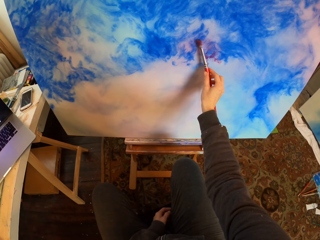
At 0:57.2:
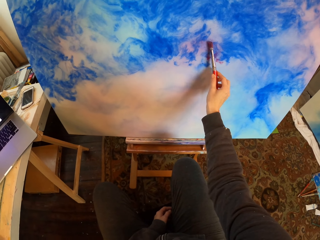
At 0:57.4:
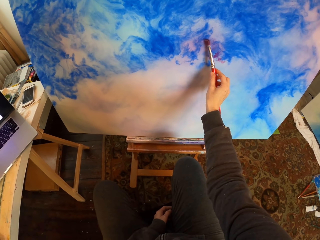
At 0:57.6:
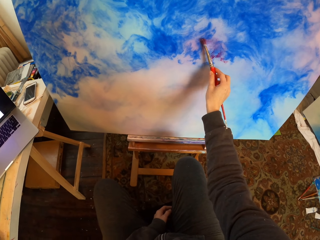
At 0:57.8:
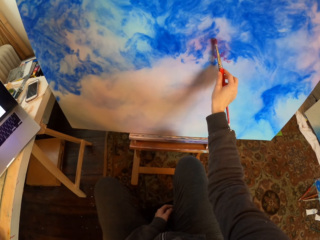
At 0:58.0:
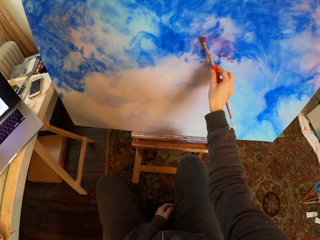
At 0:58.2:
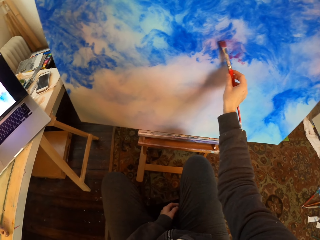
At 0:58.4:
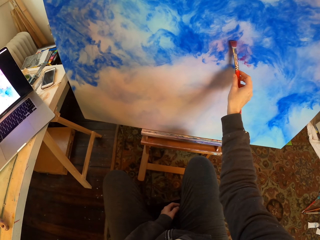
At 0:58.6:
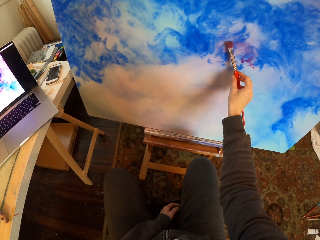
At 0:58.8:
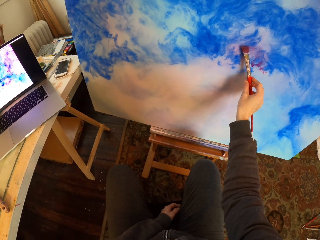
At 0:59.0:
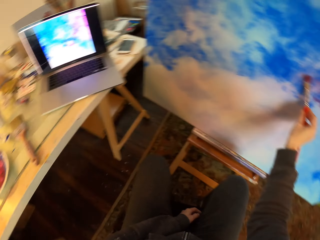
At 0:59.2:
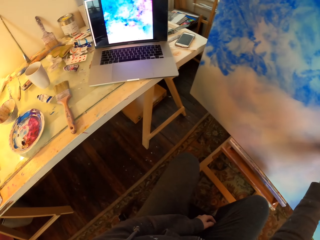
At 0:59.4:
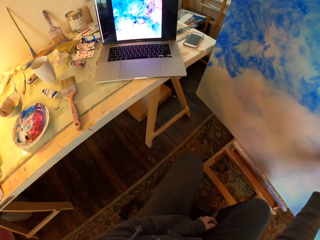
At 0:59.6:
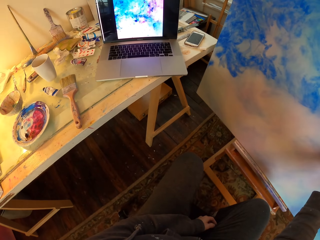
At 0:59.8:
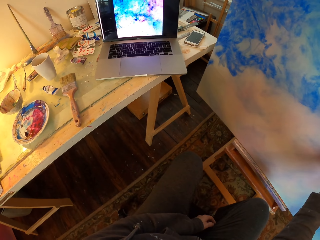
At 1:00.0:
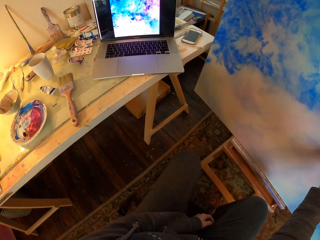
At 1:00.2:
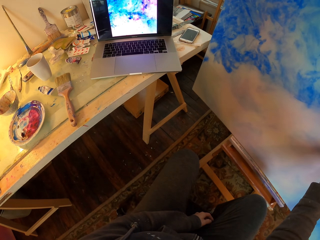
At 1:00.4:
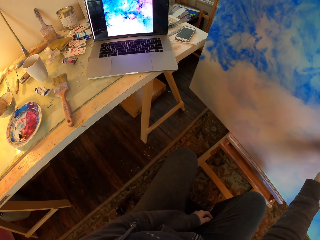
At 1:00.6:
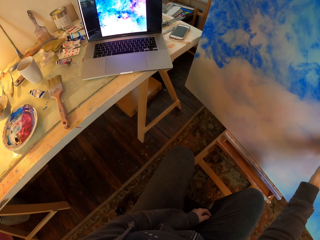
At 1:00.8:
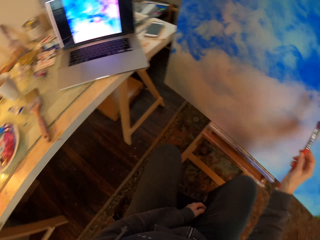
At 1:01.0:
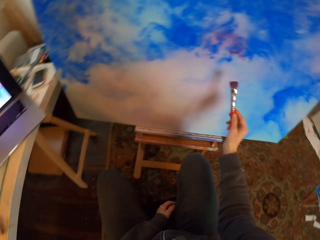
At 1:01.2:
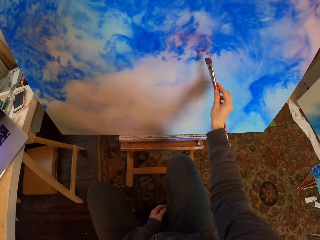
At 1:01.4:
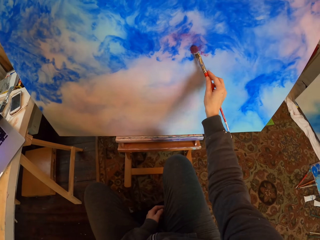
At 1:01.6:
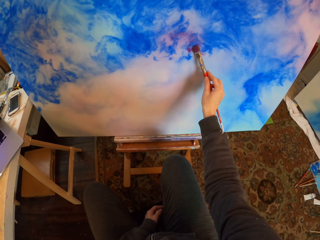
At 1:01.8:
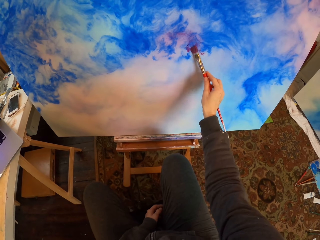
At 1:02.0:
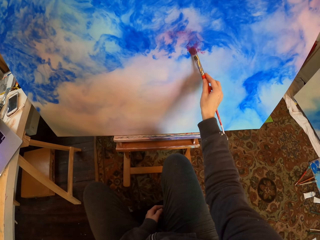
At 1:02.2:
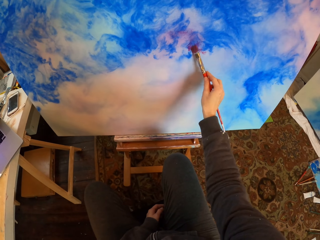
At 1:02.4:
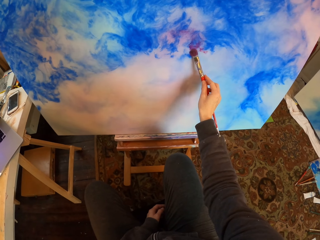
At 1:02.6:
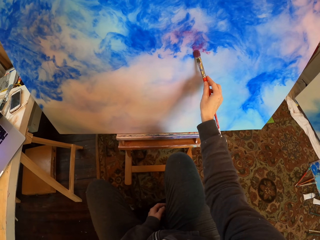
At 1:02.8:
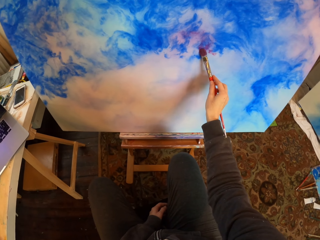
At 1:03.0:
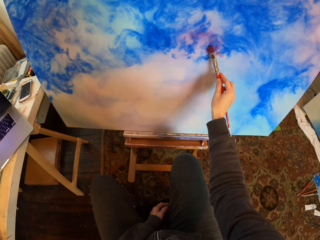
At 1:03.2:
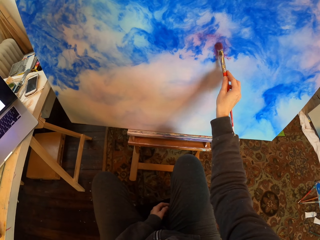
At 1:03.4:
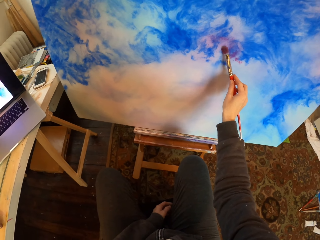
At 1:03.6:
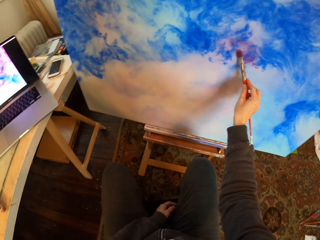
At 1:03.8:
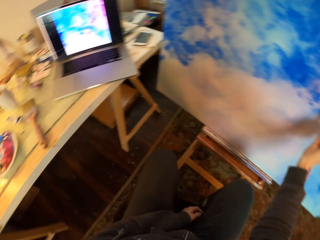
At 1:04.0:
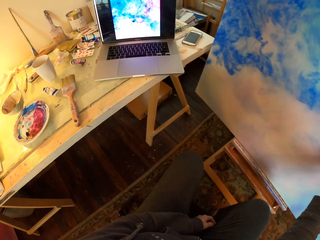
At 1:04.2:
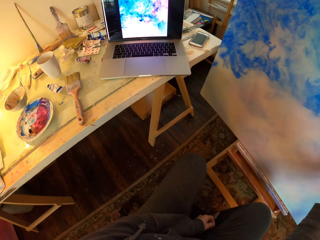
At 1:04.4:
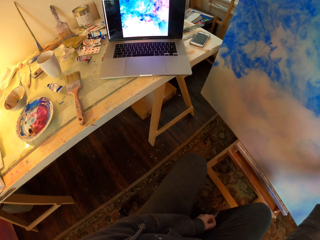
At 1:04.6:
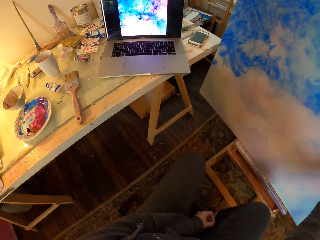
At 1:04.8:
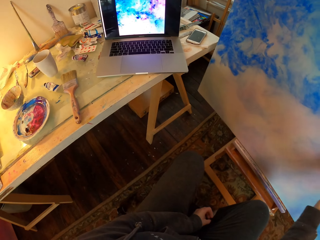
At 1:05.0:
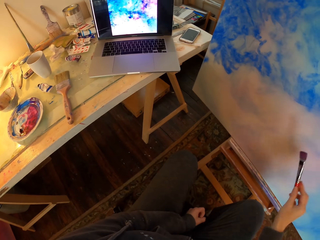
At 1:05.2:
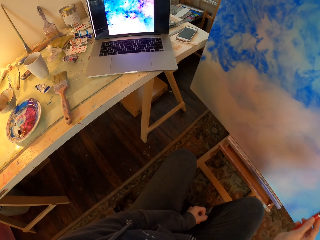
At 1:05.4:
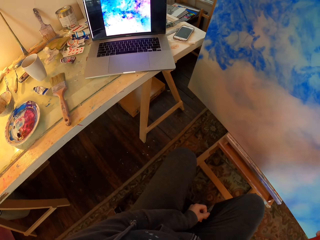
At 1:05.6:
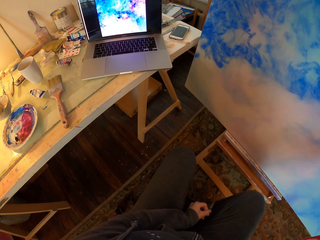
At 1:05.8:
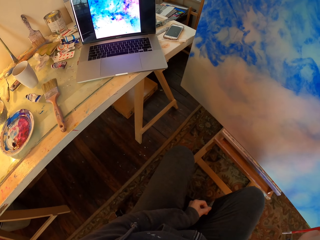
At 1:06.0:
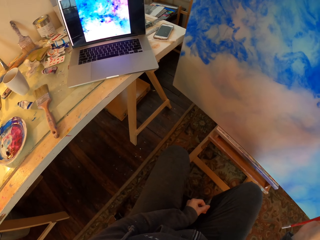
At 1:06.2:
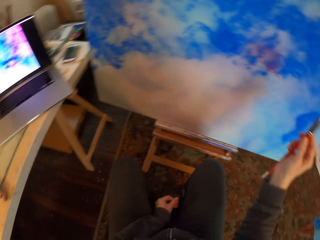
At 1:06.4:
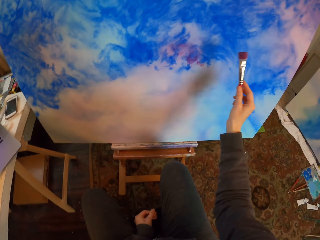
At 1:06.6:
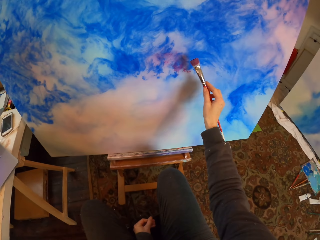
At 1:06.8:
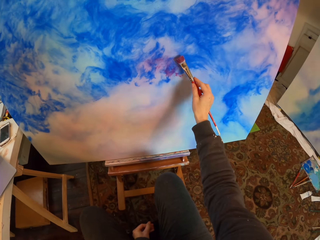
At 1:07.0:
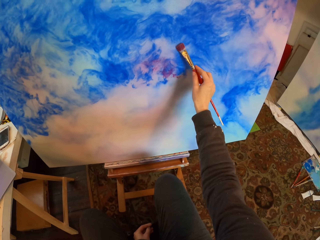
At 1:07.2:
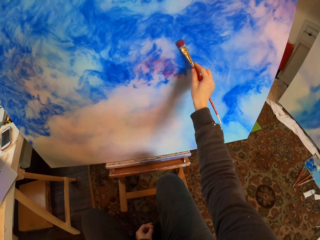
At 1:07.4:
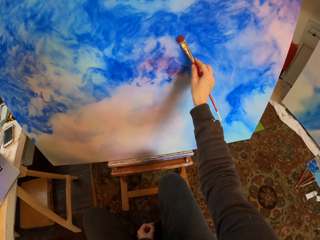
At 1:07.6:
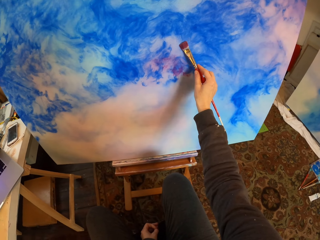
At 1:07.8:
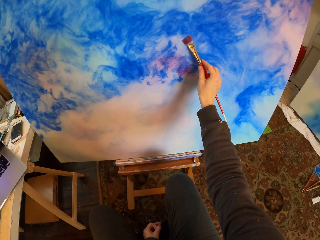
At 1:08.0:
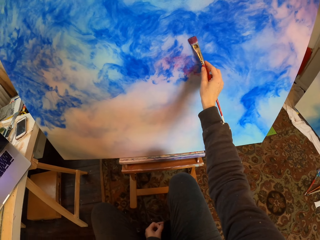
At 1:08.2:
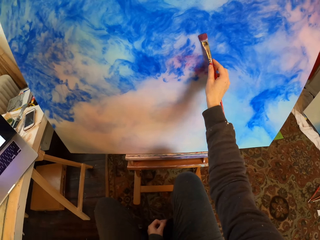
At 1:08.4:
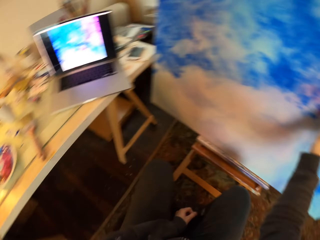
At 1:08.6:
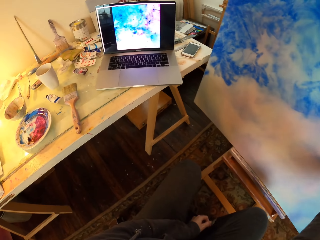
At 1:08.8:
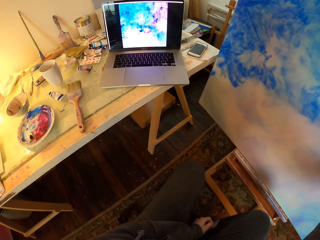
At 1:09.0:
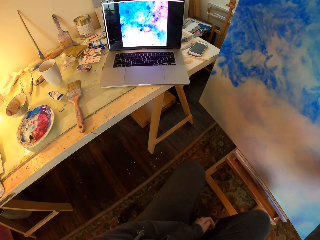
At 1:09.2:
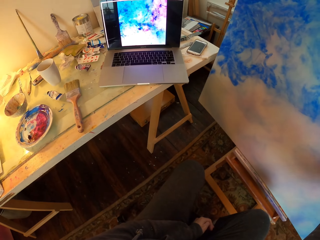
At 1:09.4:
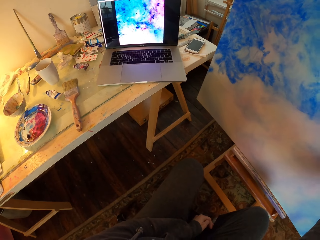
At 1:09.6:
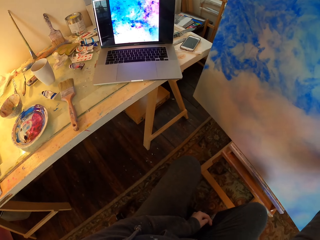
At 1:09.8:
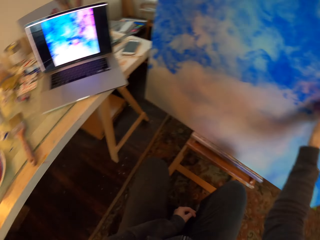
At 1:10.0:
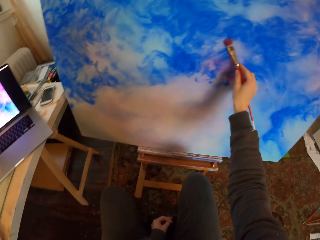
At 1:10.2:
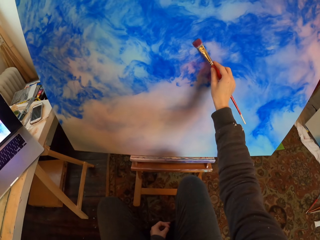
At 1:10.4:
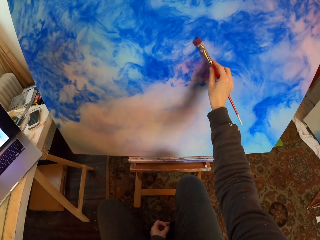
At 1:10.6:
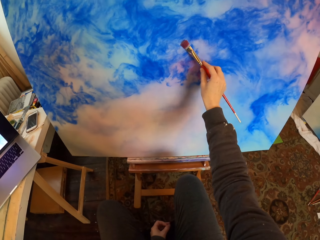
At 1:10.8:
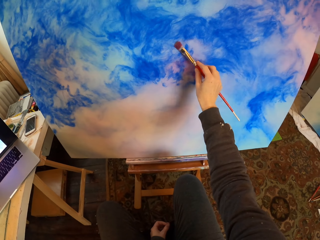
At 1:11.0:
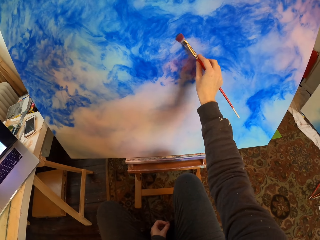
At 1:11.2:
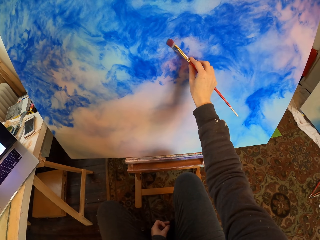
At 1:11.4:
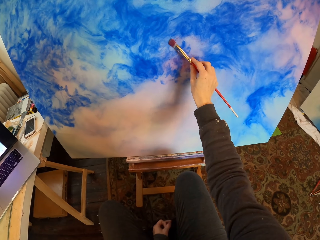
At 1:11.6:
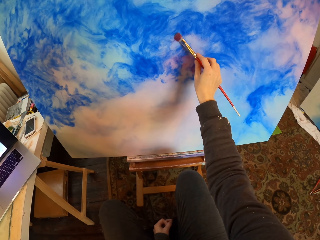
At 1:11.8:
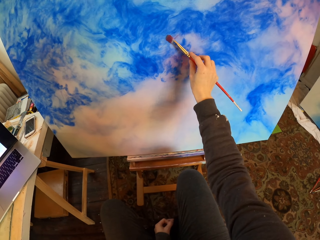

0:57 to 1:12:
The camera wearer looks at the laptop. They look at the portrait. They draw on the board. They look at the laptop. They look at the portrait. They draw on the board. They look at the laptop. They look at the portrait.

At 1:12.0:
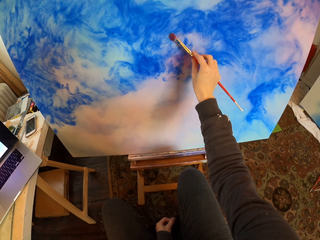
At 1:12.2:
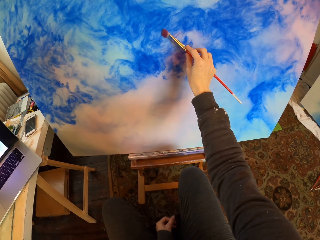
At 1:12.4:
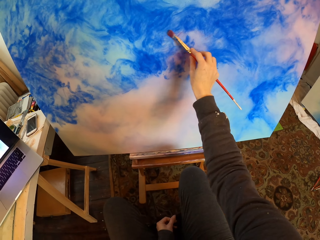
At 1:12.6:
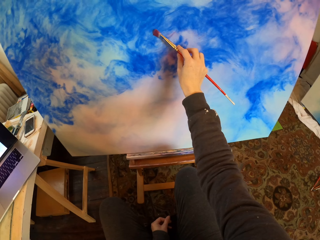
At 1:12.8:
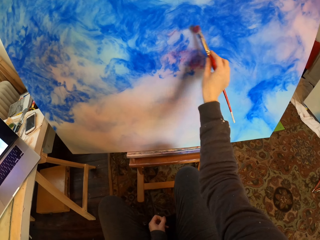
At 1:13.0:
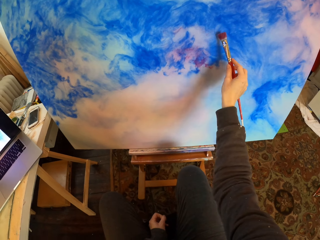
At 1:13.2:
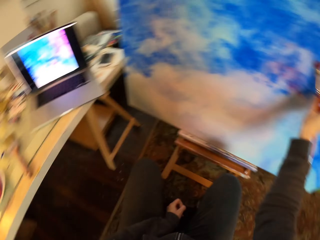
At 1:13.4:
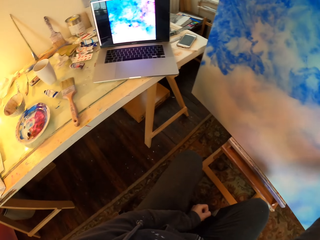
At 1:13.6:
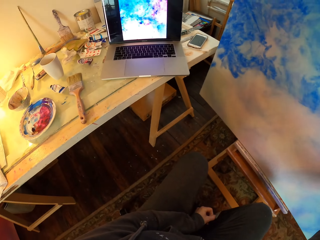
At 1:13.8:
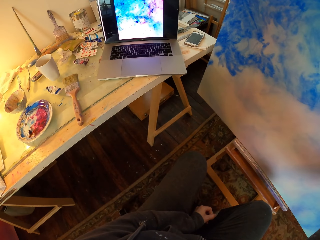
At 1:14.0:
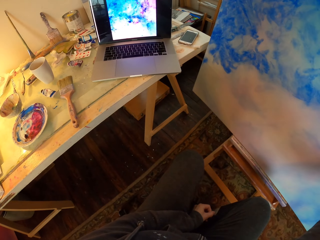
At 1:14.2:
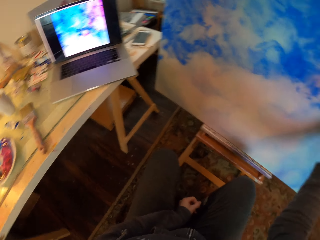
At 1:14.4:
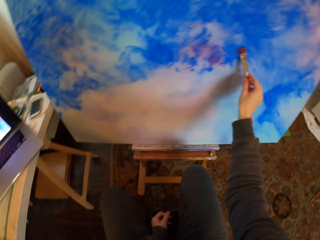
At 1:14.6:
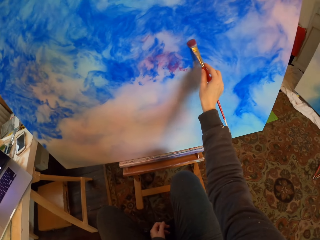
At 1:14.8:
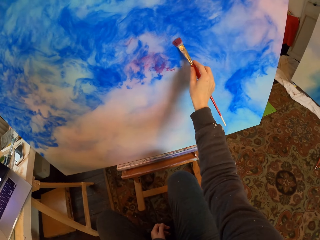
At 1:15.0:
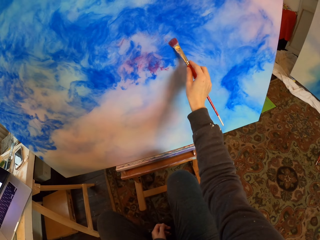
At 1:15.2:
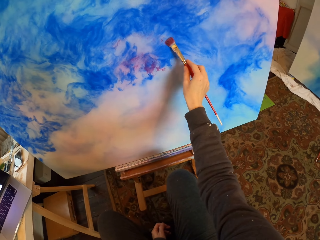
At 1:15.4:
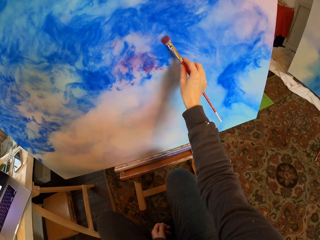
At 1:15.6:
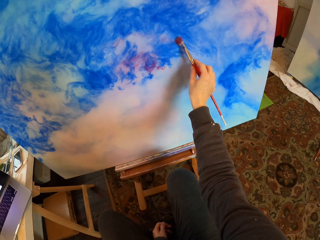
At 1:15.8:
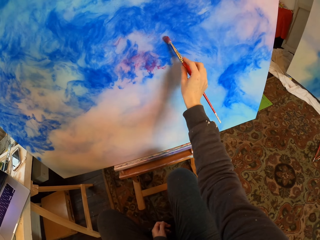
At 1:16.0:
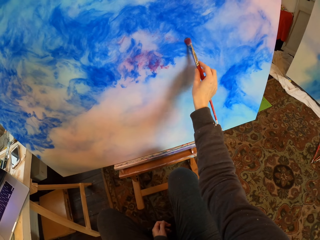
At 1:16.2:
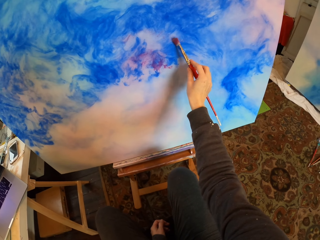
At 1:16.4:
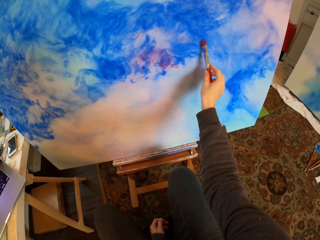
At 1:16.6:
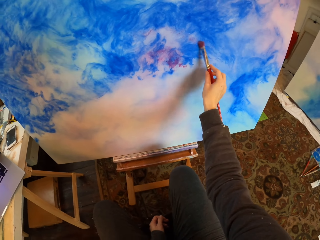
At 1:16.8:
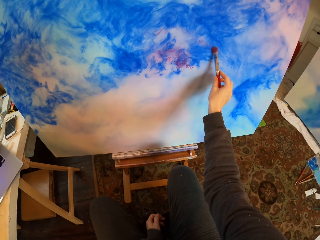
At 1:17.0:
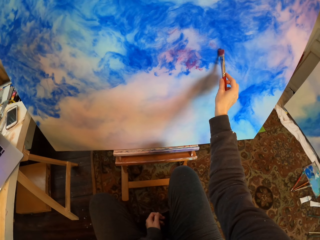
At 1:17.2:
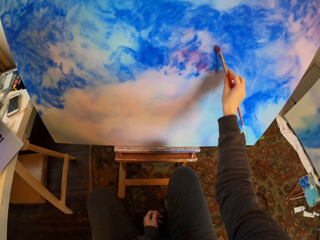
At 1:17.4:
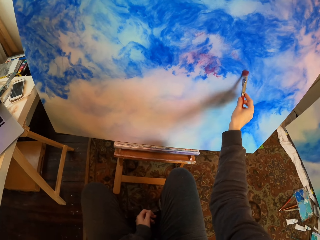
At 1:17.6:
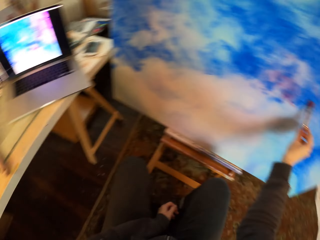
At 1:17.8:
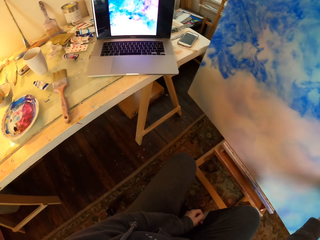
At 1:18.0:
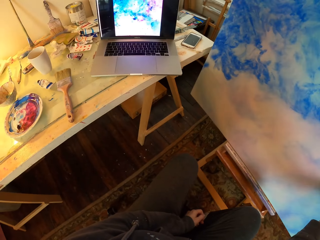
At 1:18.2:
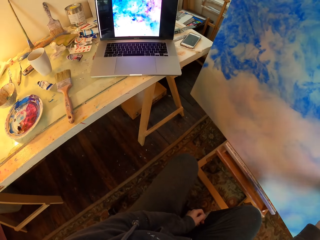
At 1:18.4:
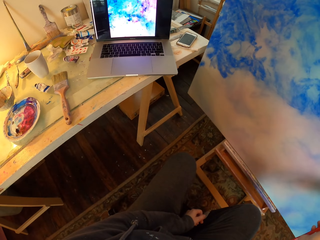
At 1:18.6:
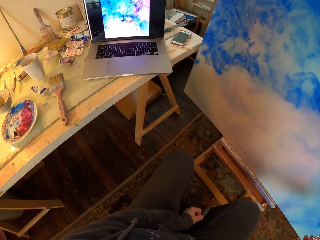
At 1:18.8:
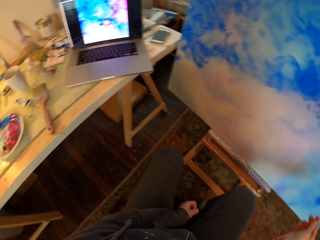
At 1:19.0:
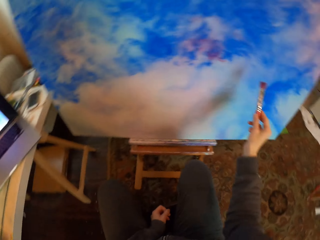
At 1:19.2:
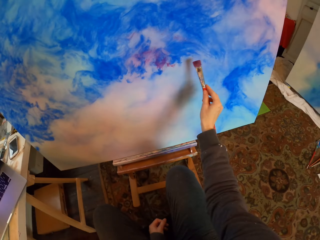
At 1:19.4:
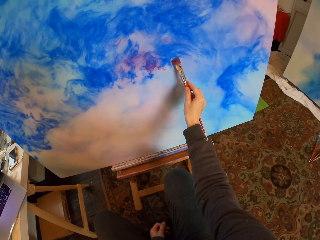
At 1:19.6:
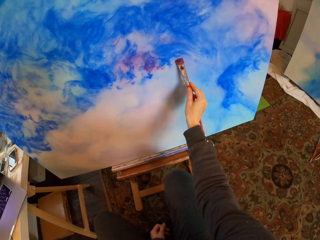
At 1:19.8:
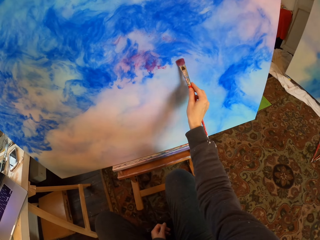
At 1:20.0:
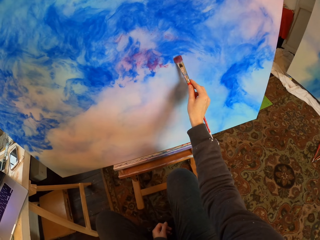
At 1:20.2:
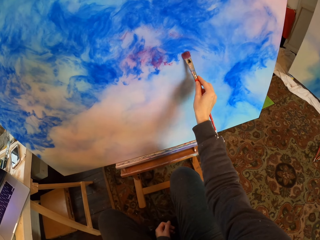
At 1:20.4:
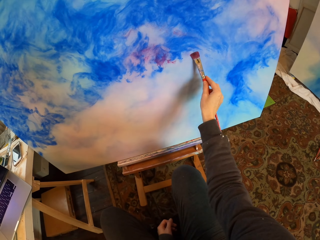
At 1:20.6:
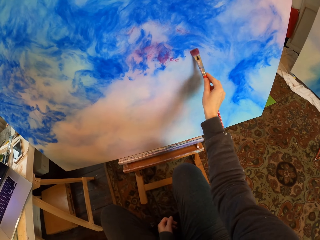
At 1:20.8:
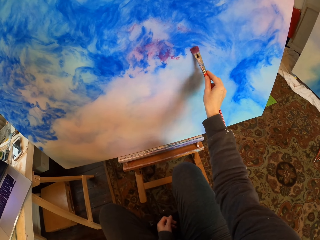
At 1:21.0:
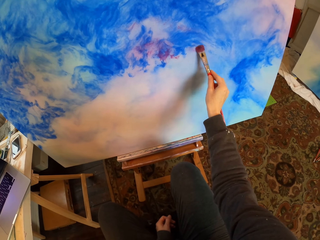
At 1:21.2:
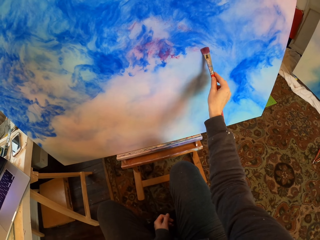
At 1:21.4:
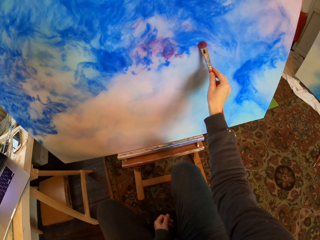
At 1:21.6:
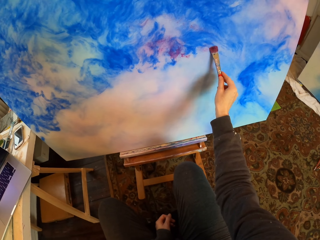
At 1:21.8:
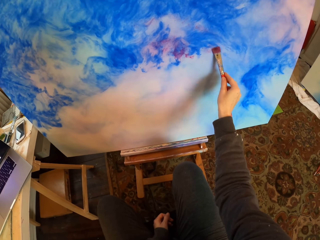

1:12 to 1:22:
The camera wearer looks at the laptop. They look at the portrait. They look at the laptop. They look at the portrait. They draw on the board.
